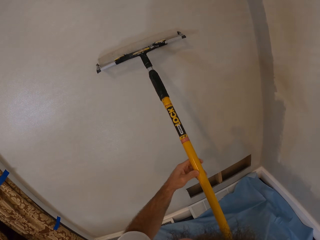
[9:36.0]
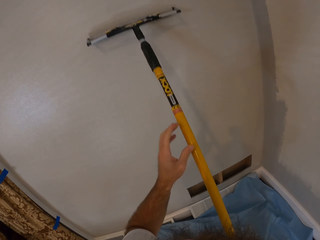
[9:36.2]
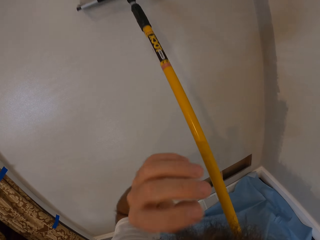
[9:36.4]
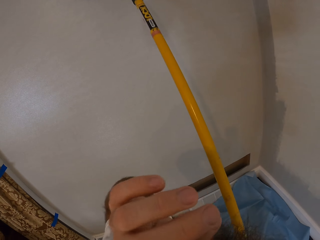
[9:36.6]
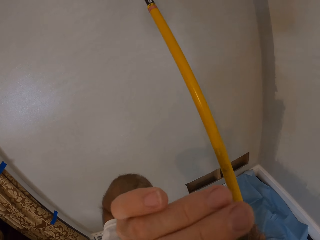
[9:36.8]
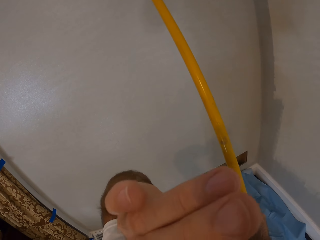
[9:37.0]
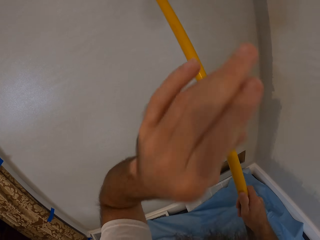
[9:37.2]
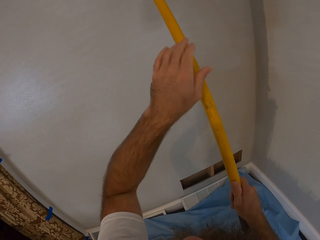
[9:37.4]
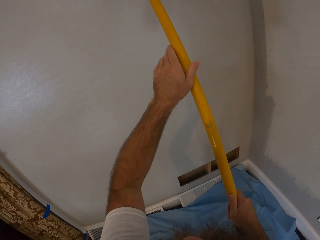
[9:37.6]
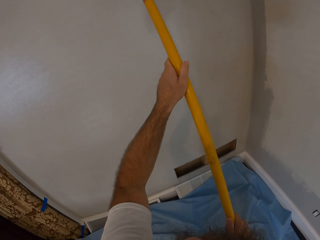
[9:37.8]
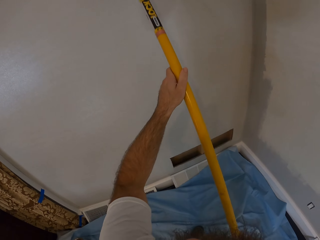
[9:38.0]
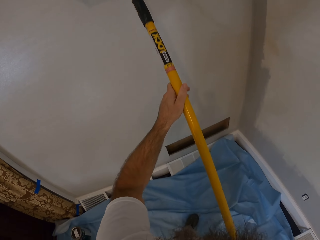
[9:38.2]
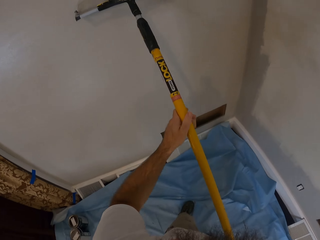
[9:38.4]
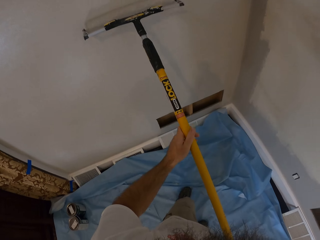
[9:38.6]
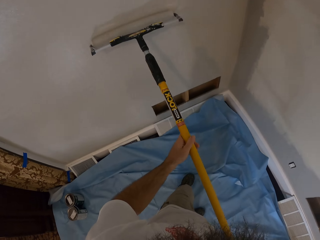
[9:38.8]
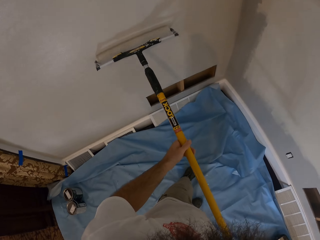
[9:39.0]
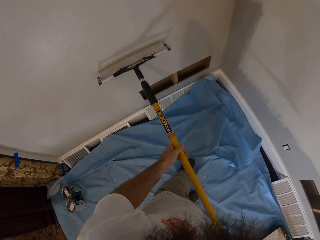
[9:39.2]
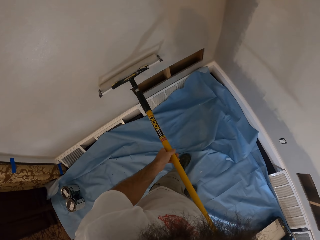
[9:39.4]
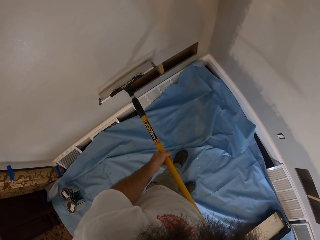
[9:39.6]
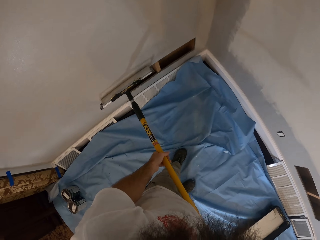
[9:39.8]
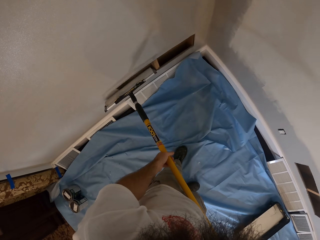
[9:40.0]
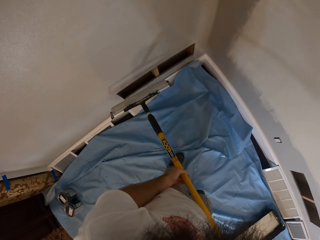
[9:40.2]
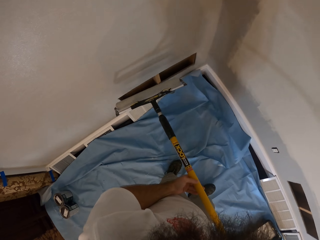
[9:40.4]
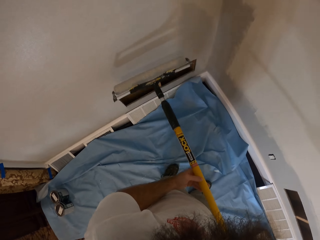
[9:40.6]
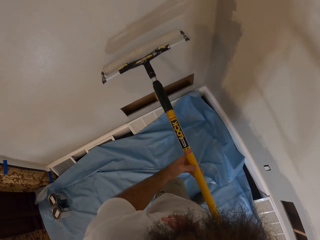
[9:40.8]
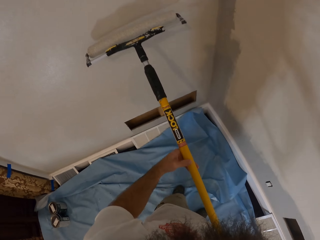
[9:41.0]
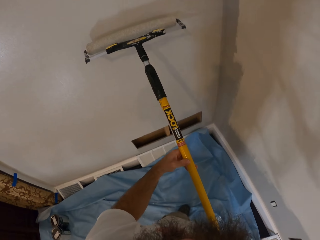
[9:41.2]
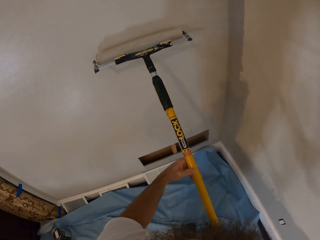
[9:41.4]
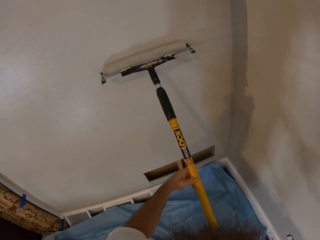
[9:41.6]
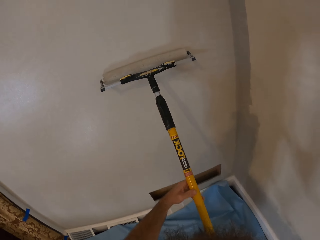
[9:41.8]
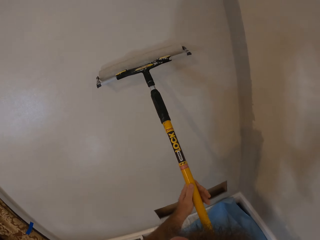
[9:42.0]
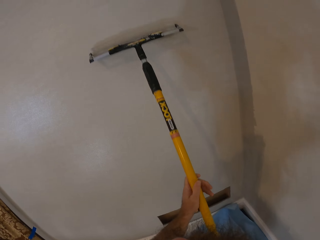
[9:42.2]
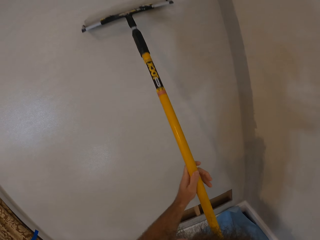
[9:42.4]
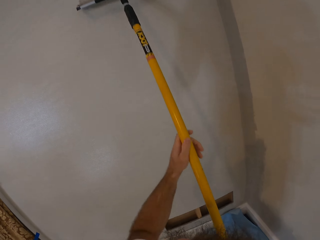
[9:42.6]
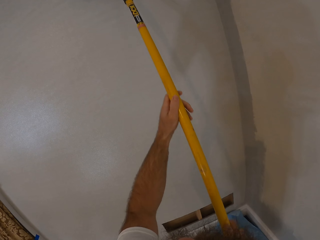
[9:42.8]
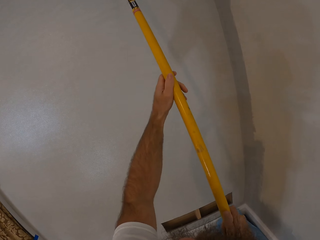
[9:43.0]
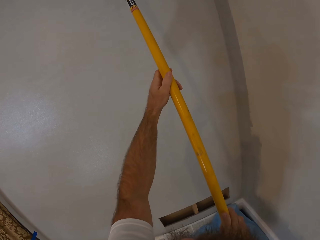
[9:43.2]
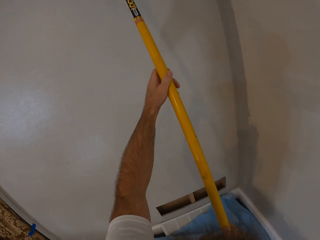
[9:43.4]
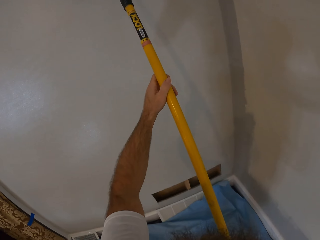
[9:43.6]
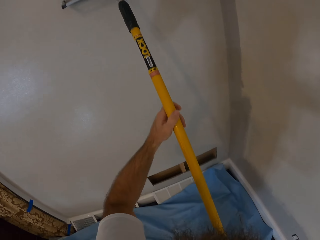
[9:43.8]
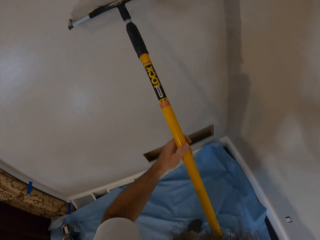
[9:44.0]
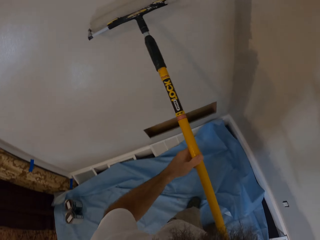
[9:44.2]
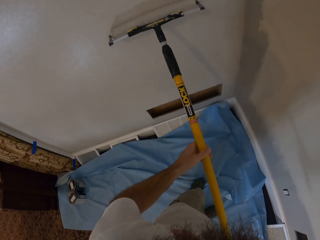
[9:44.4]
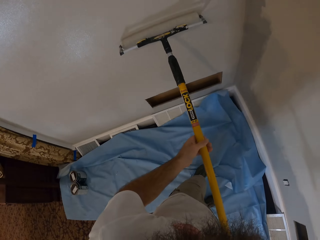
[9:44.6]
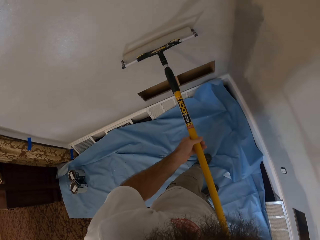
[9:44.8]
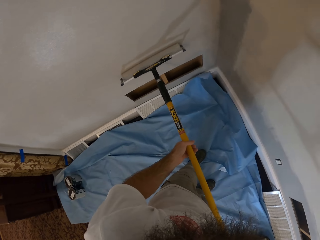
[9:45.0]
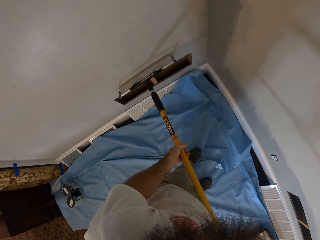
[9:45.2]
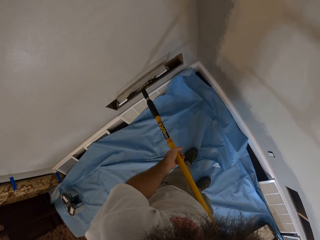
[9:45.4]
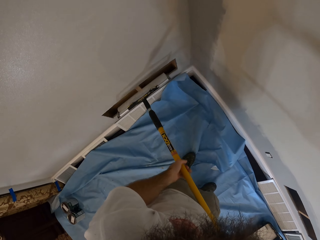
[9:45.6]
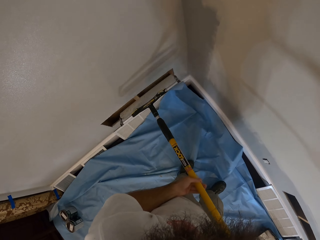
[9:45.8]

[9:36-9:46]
The camera wearer touches his eyes with his left hand. He paints the wall with the paint roller in both hands. He paints the wall with the roller again.

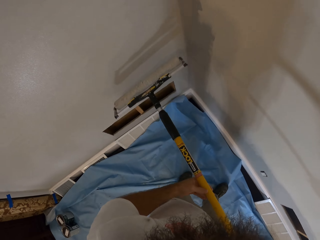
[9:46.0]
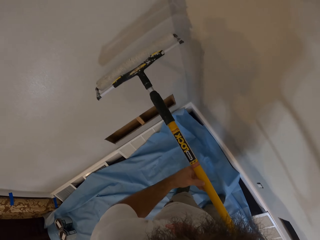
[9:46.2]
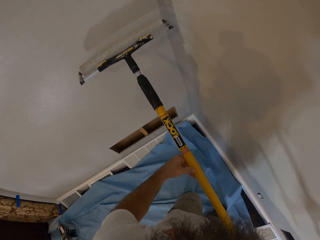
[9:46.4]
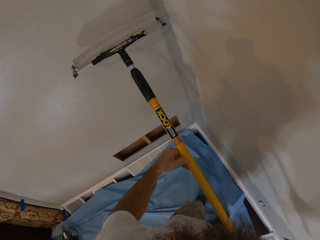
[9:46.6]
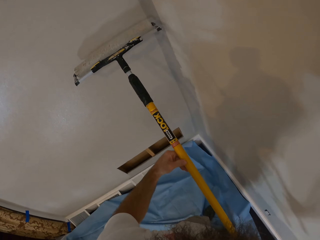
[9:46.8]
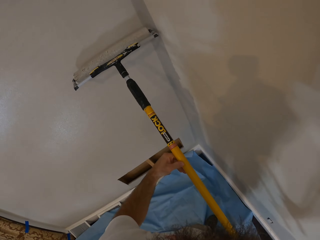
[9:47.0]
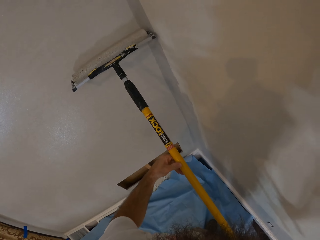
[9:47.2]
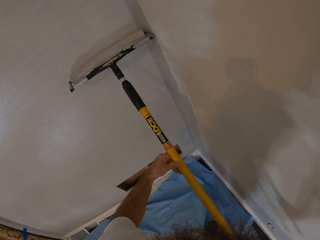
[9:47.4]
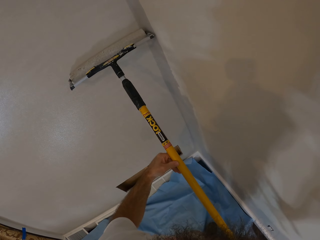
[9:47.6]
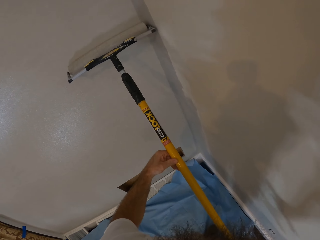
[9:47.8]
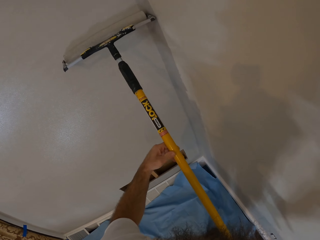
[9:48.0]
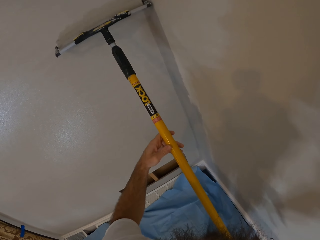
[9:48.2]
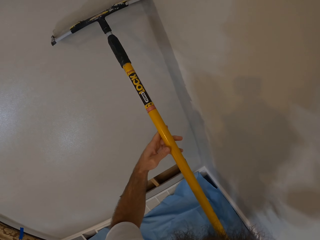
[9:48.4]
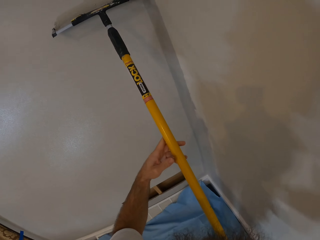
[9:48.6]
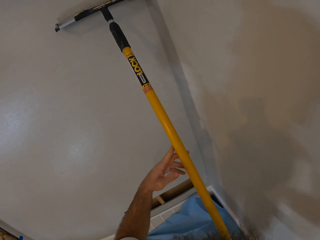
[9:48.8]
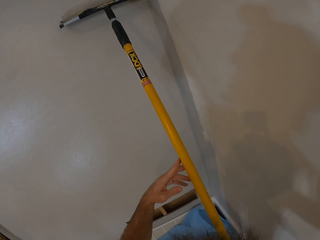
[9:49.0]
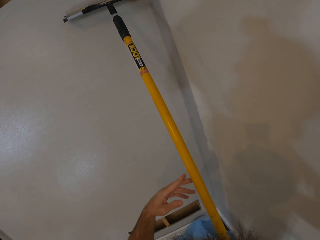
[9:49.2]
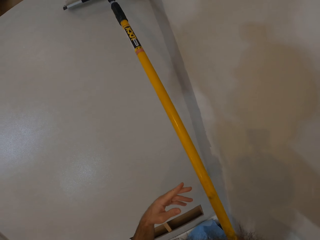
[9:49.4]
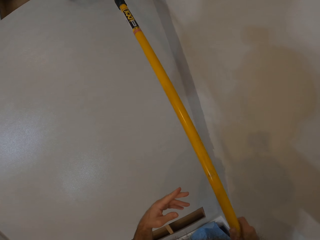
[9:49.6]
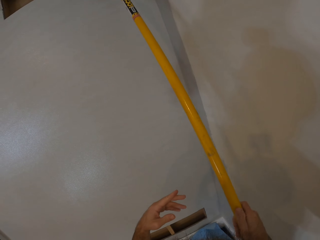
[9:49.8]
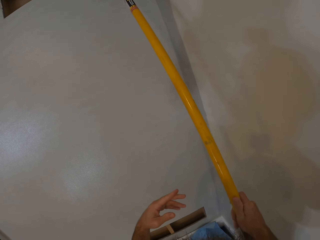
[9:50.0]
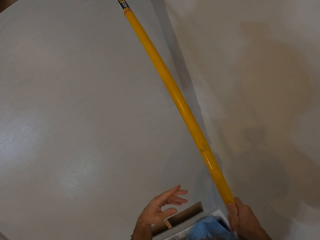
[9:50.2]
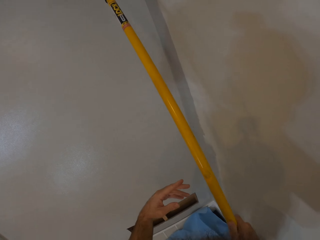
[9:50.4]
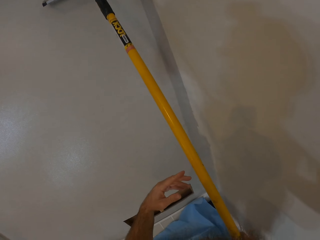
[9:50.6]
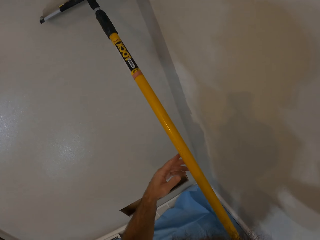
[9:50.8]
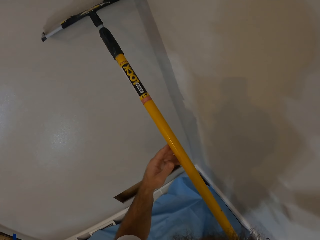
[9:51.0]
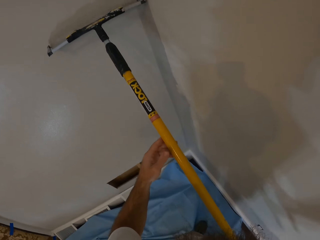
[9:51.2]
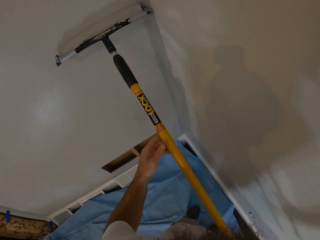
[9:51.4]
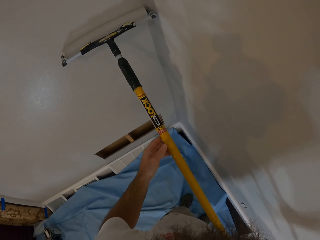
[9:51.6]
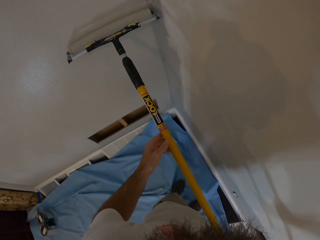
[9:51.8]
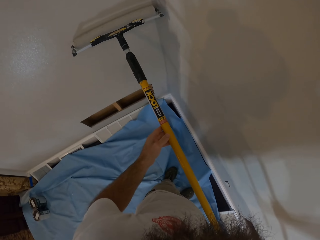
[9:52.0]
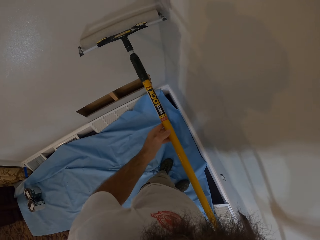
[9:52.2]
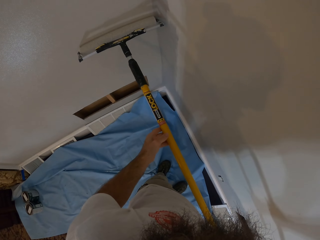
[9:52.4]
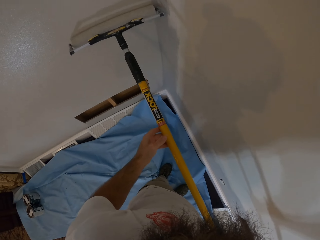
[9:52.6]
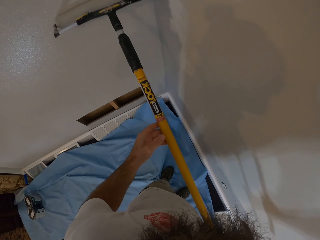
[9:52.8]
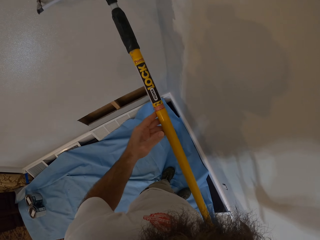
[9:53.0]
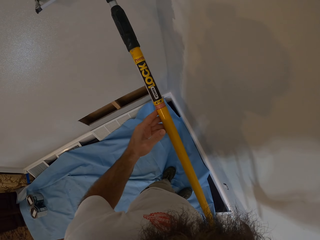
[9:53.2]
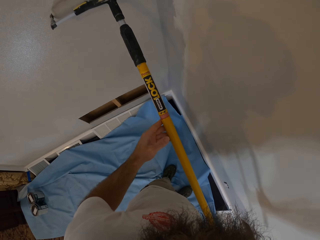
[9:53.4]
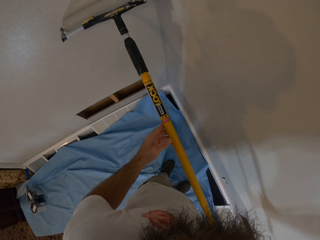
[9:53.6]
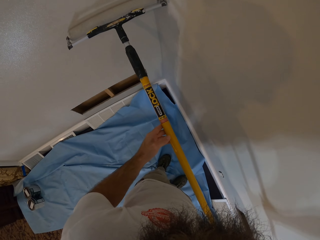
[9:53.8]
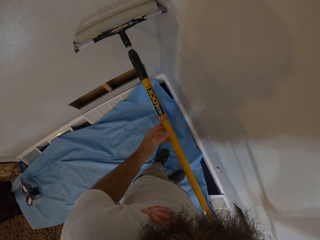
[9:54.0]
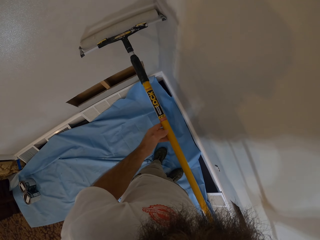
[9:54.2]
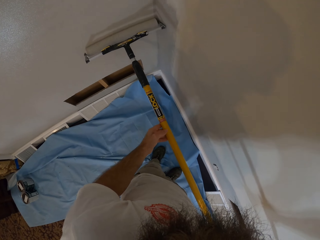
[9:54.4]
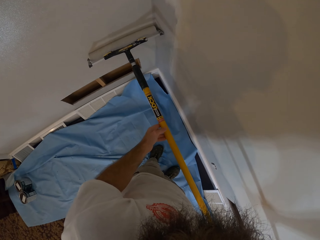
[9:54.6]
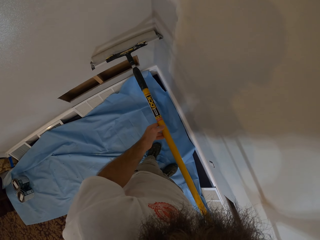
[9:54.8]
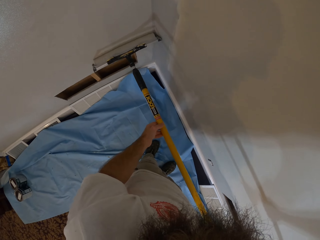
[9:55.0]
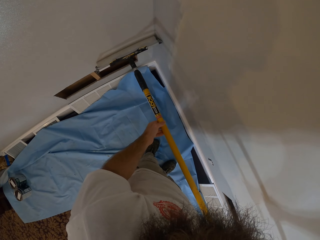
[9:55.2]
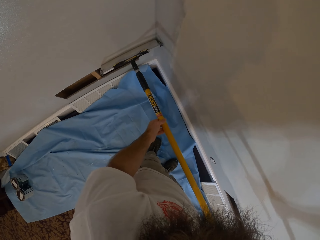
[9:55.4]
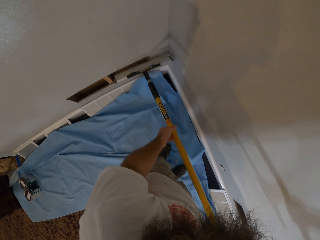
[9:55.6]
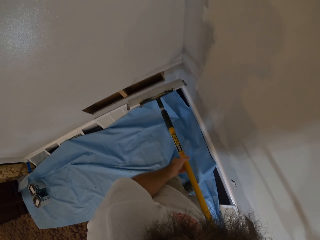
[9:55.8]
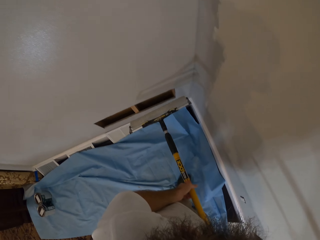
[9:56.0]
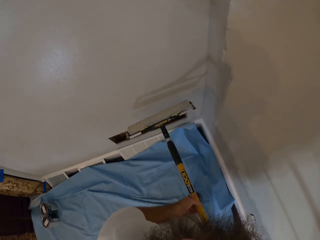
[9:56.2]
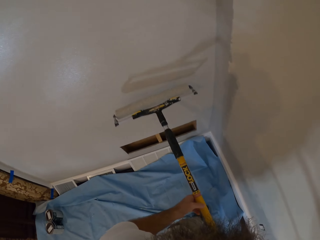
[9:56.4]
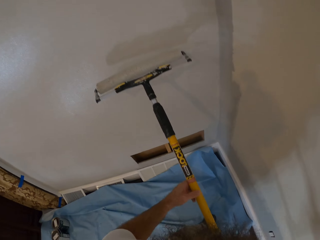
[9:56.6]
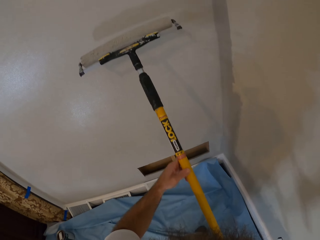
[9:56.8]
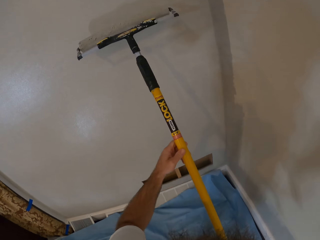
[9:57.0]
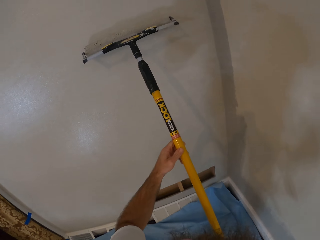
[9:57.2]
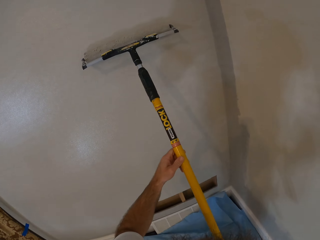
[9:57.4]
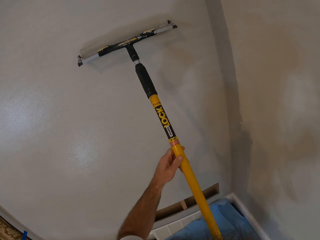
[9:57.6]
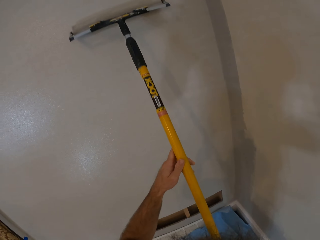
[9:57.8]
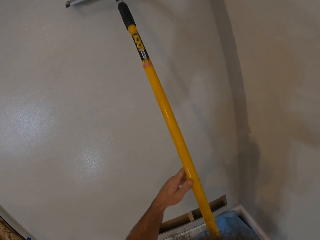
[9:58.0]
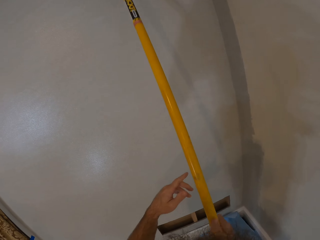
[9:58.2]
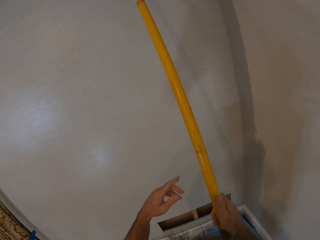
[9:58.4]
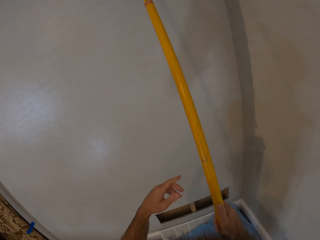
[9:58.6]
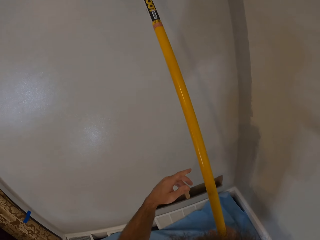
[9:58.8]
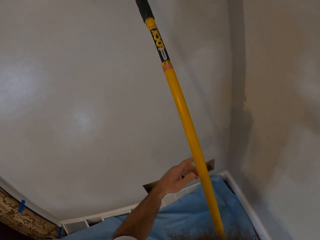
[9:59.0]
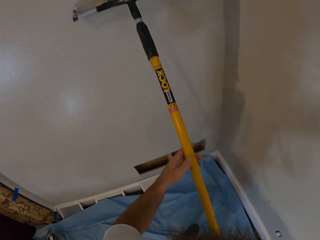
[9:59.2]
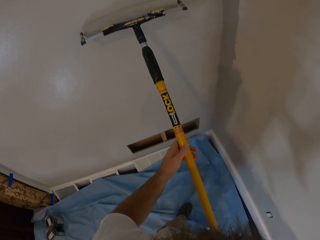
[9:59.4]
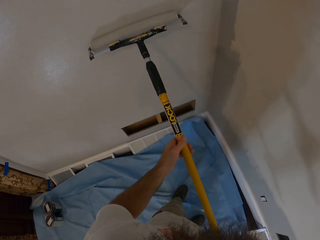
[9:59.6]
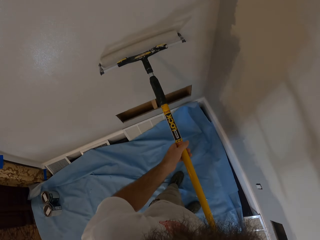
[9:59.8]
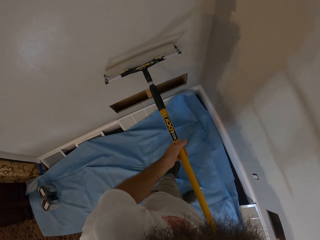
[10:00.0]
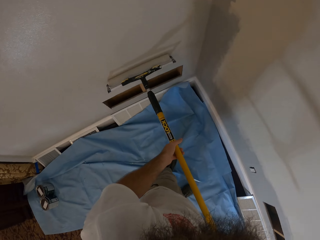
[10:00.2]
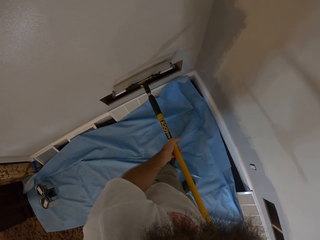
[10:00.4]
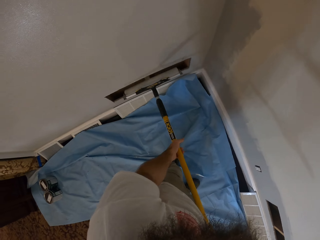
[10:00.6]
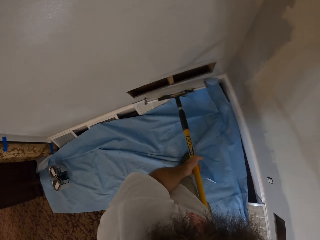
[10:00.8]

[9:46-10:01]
The camera wearer paints a wall with a roller. They paint the wall with the roller repeatedly.
